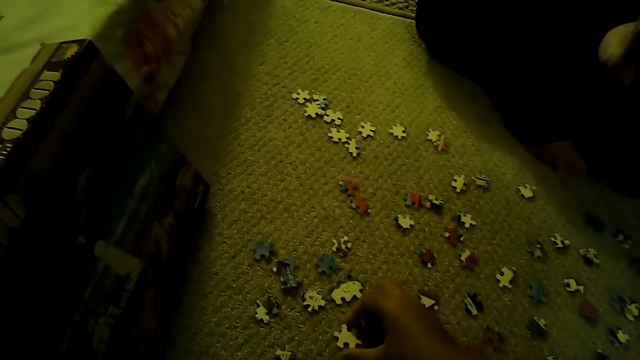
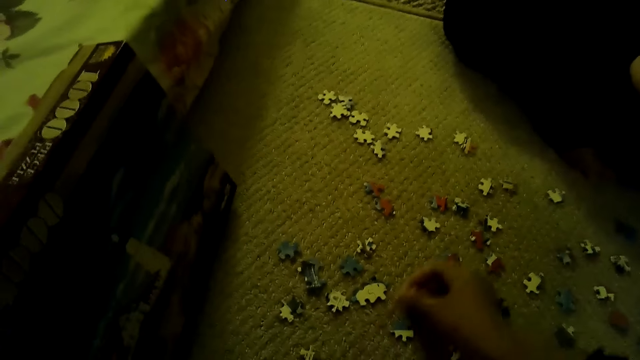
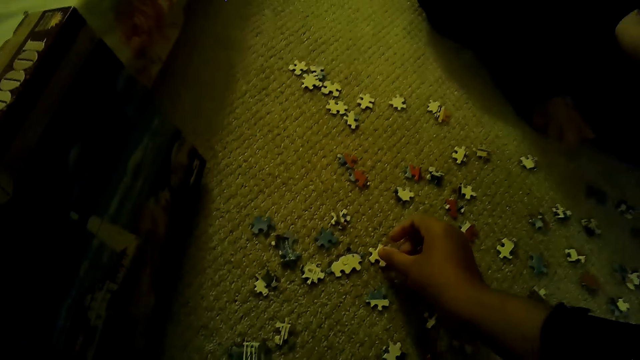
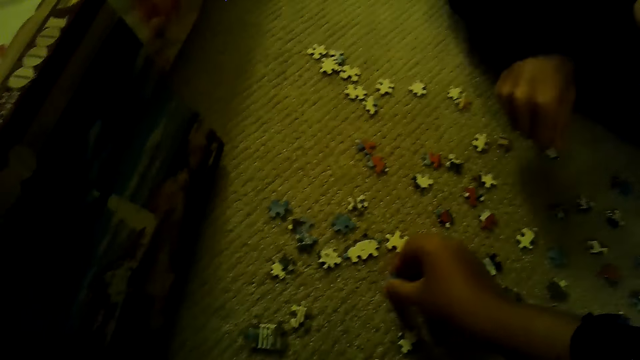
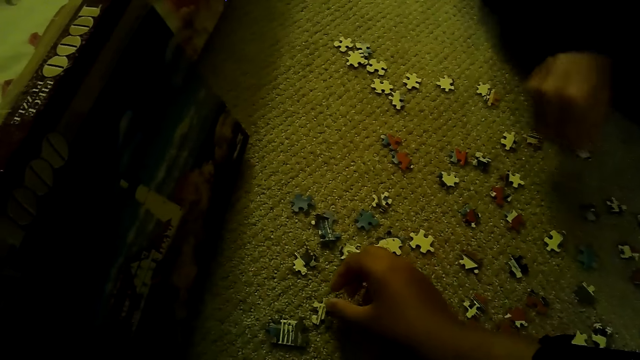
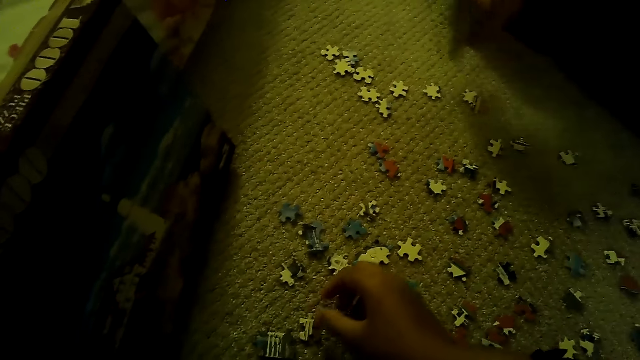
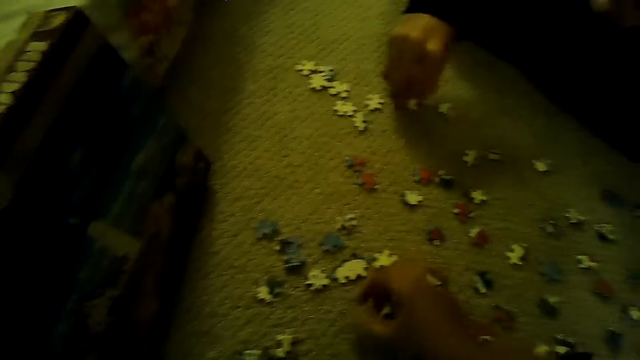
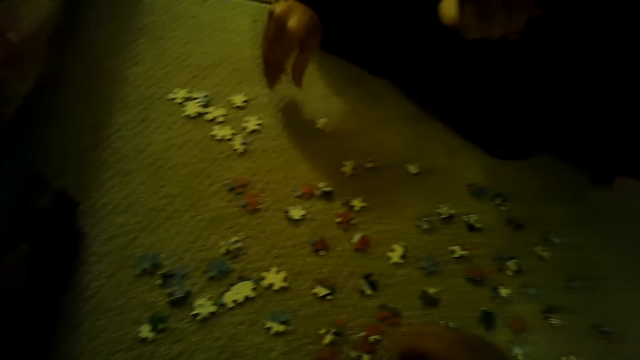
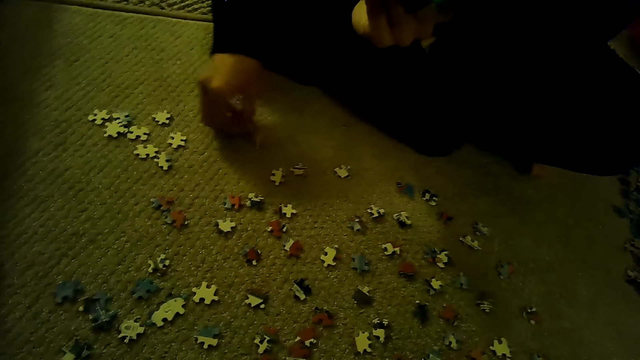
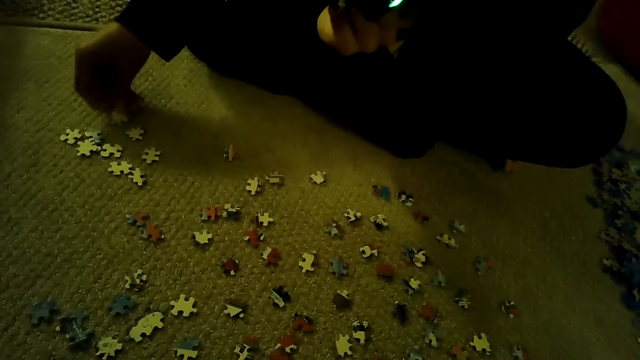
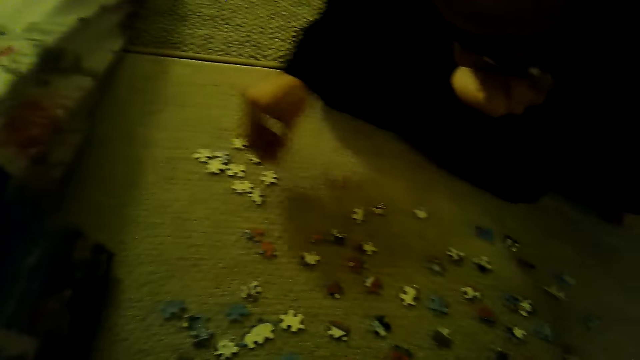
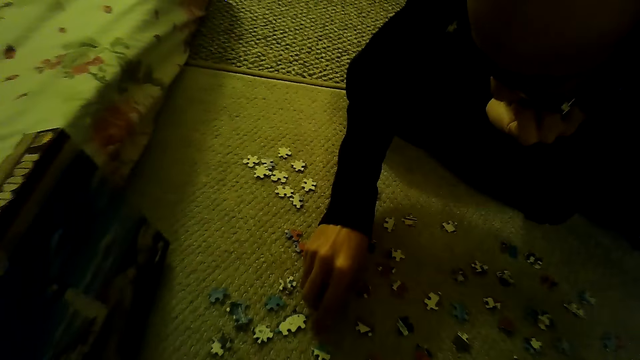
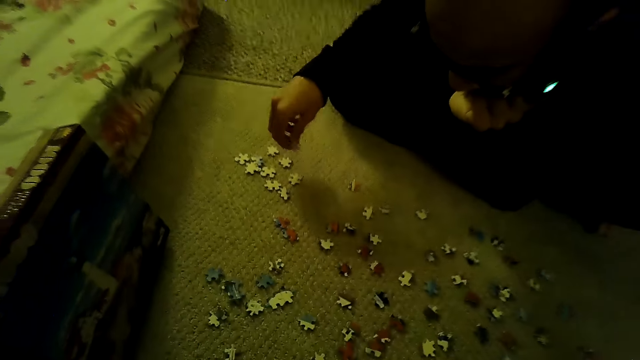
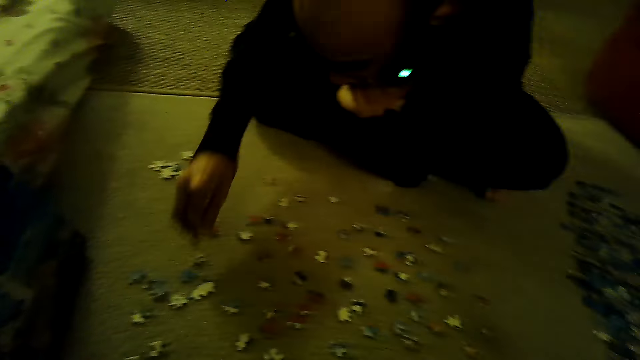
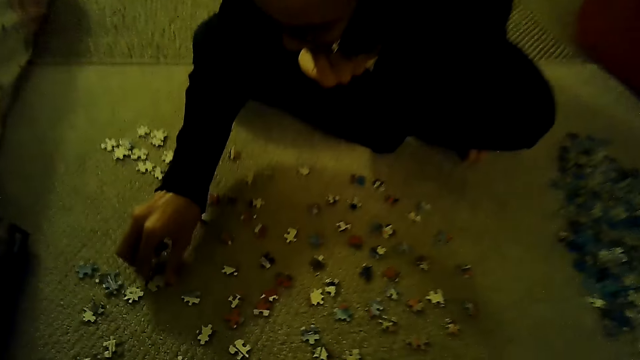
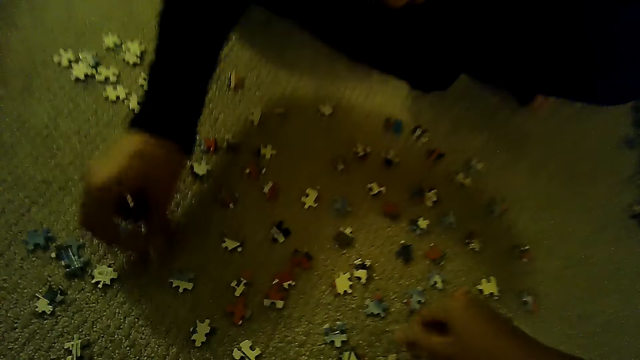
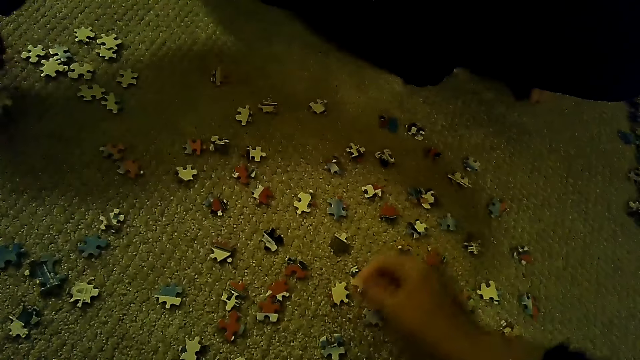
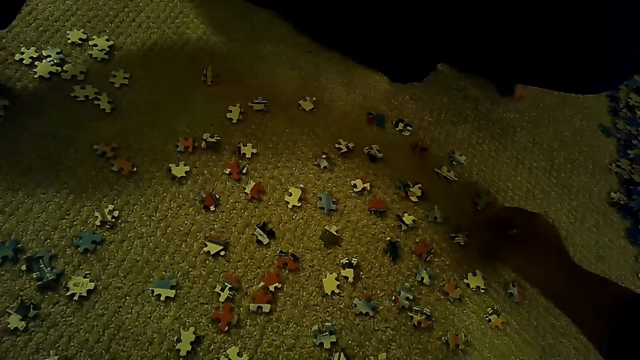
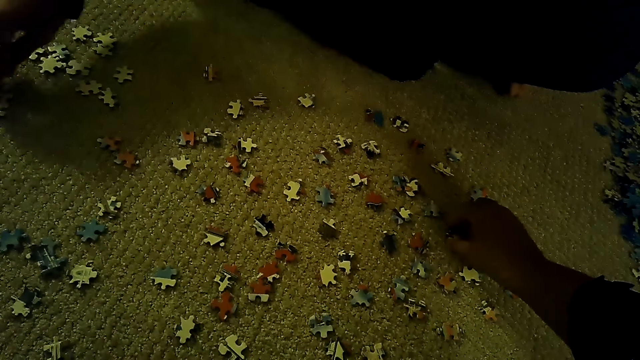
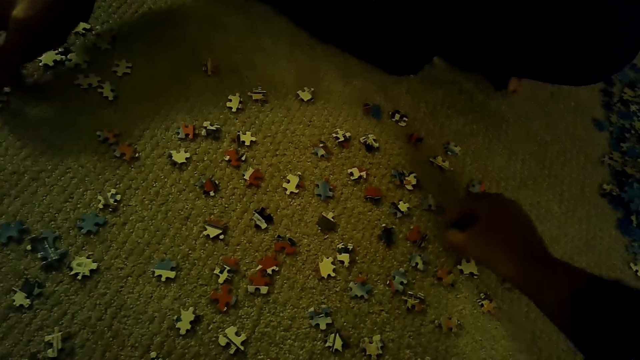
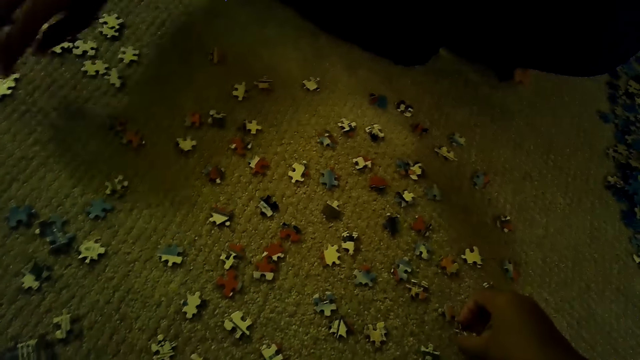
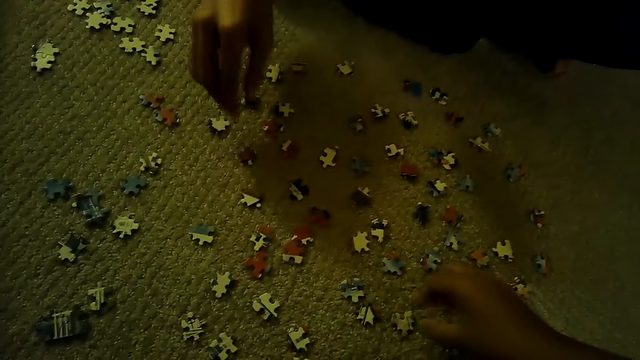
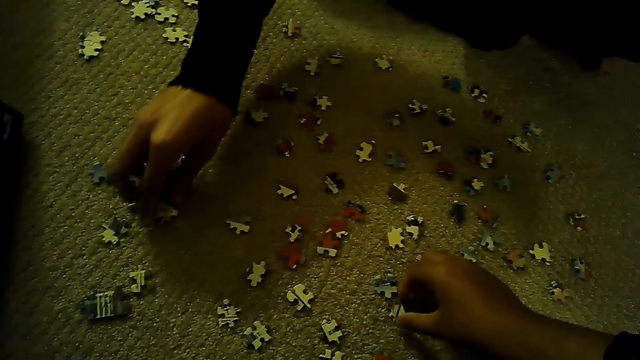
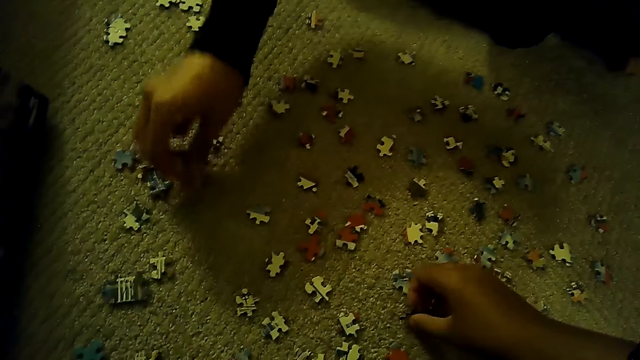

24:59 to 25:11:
A man plays a jigsaw puzzle.

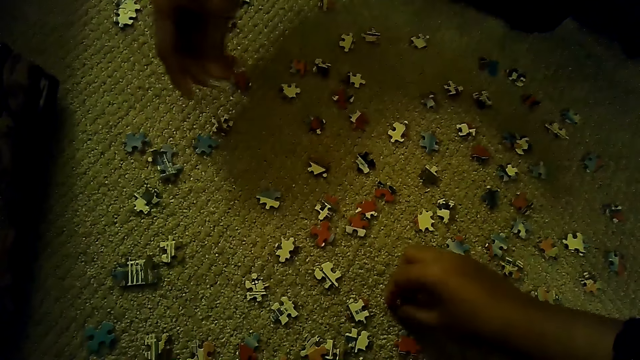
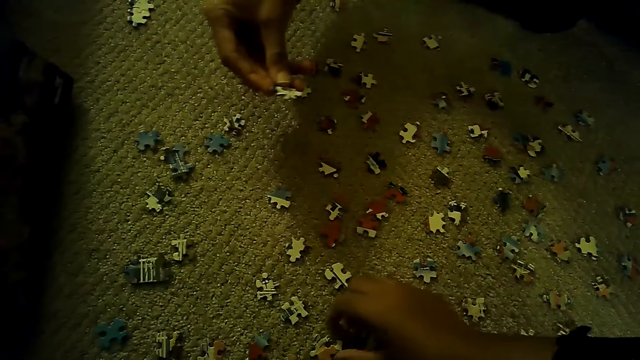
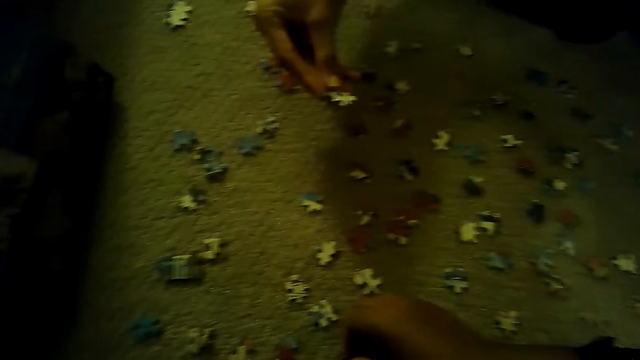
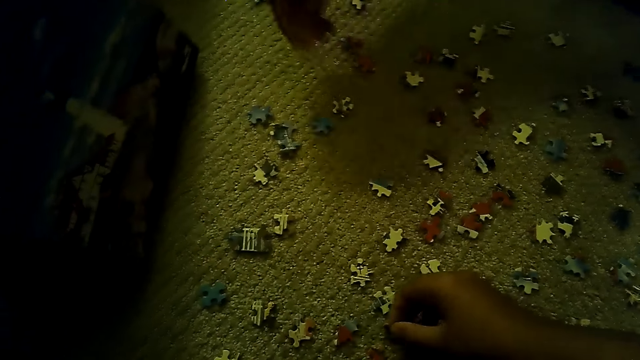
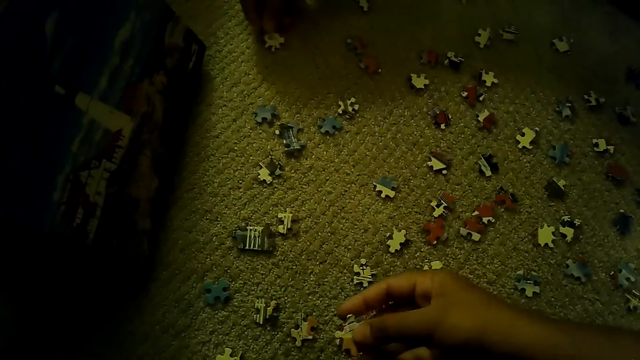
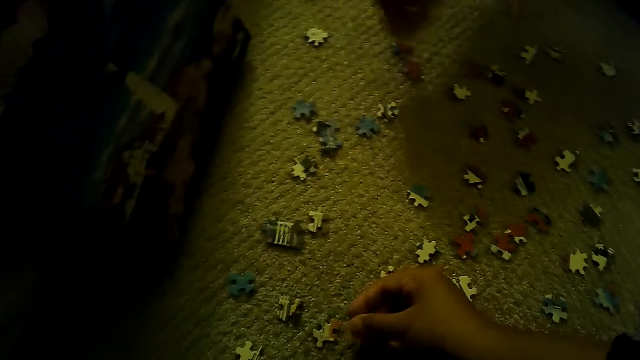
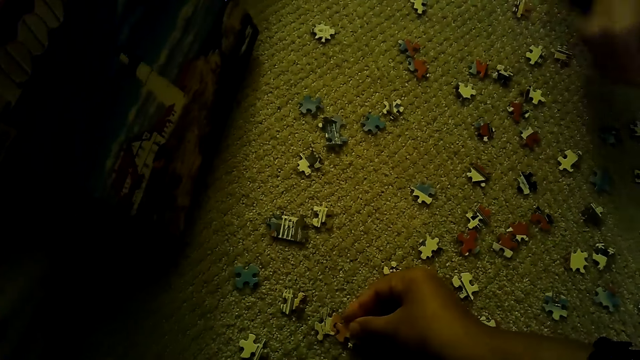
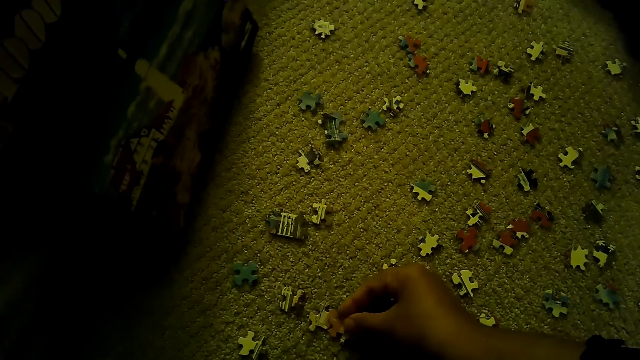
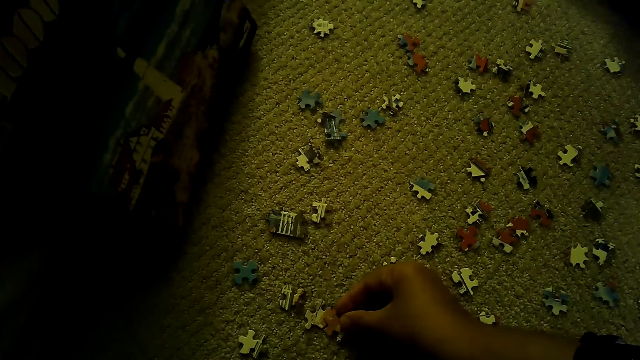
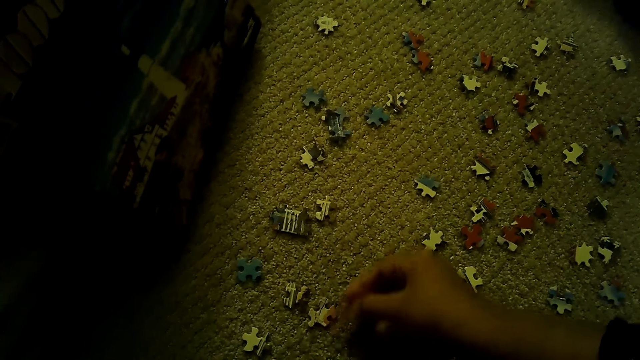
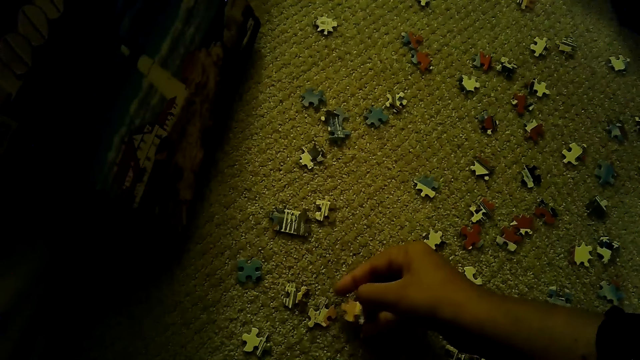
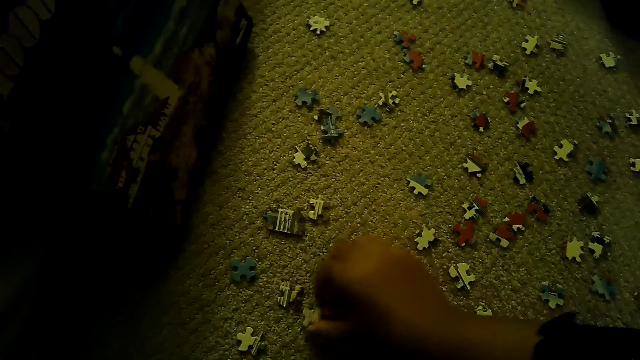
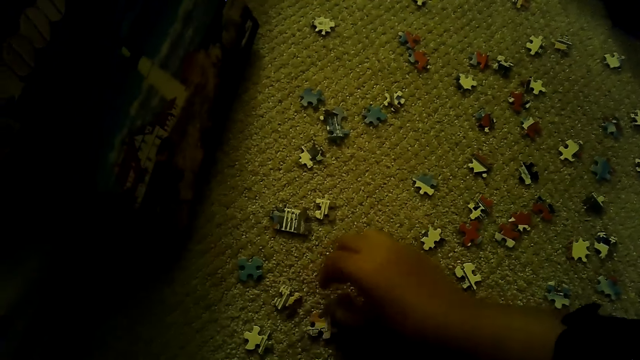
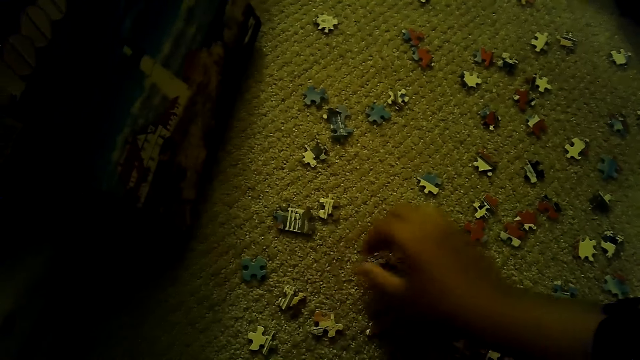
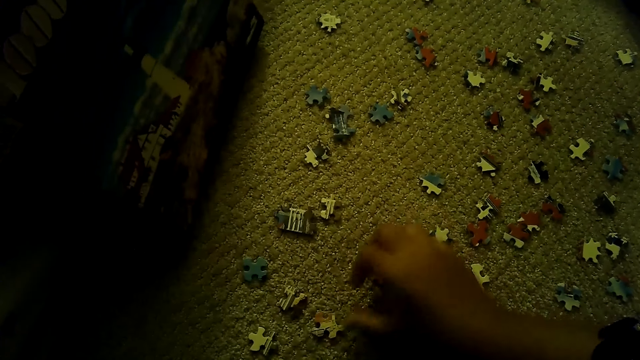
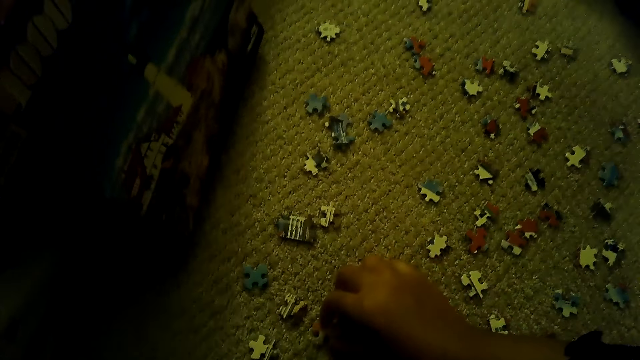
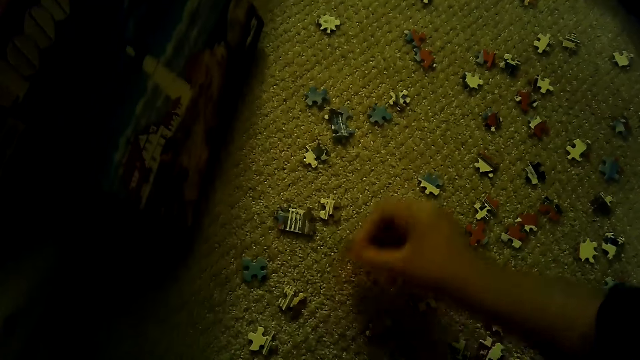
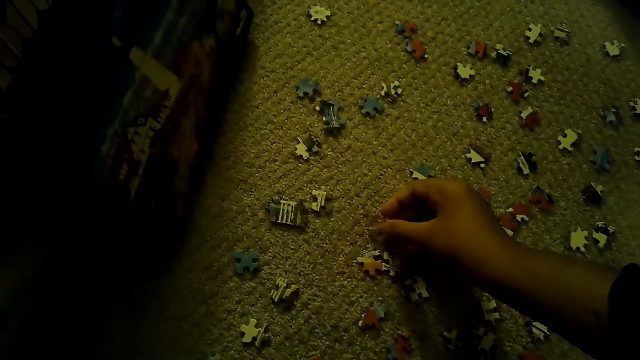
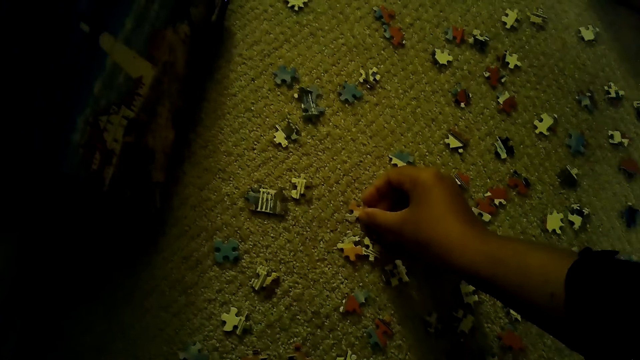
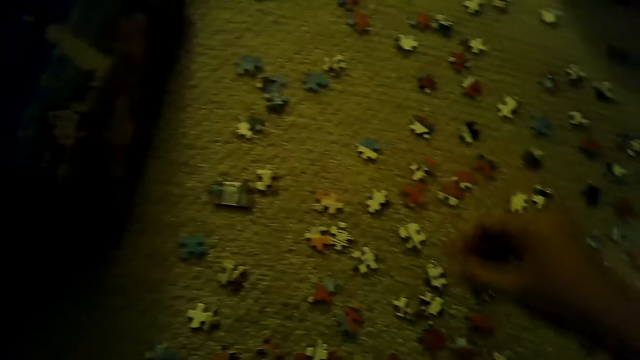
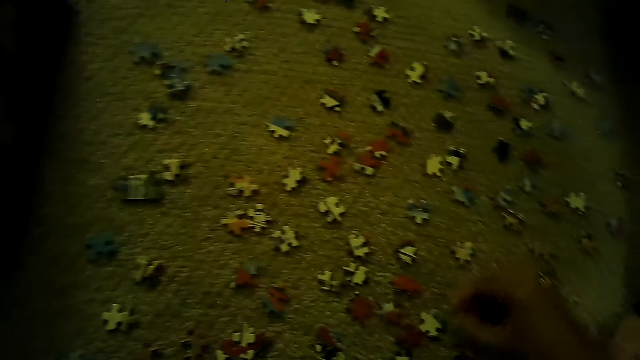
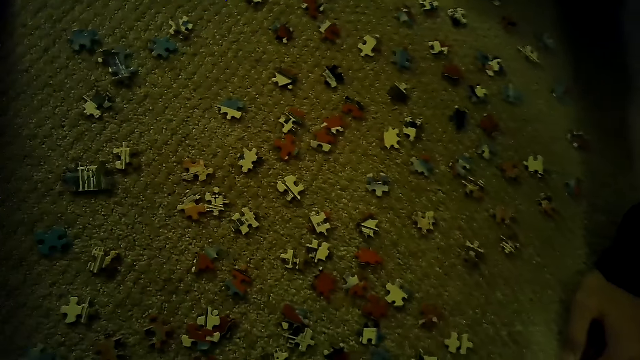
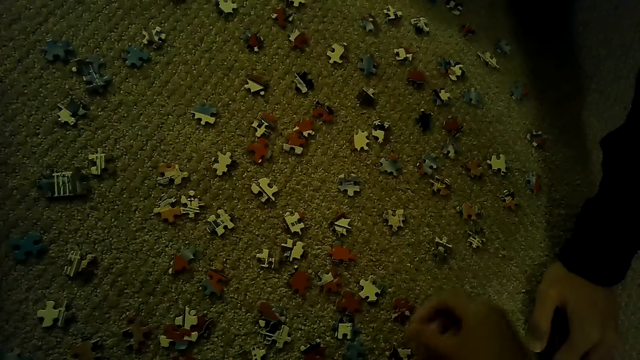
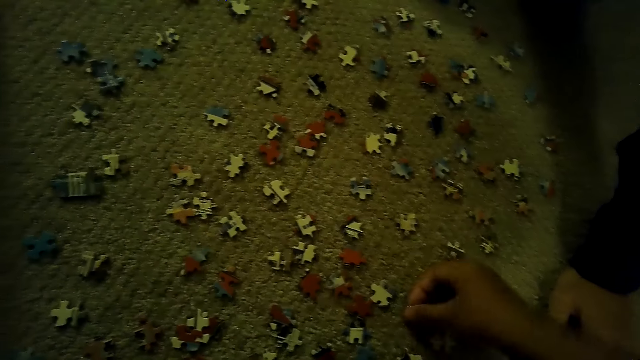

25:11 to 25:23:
The camera wearer plays a jigsaw puzzle.
